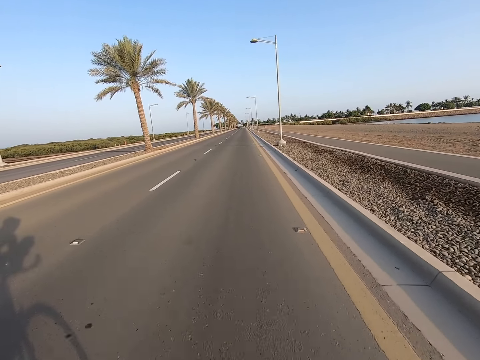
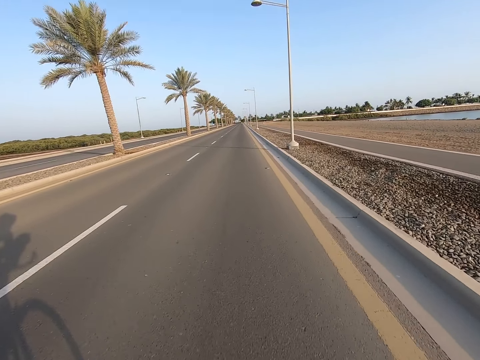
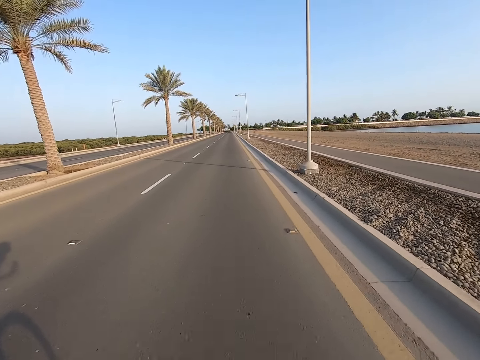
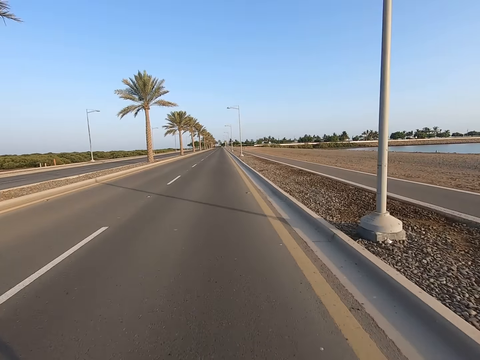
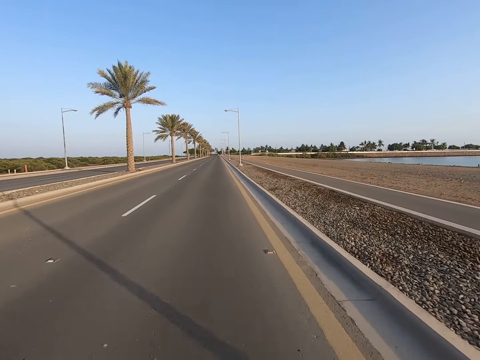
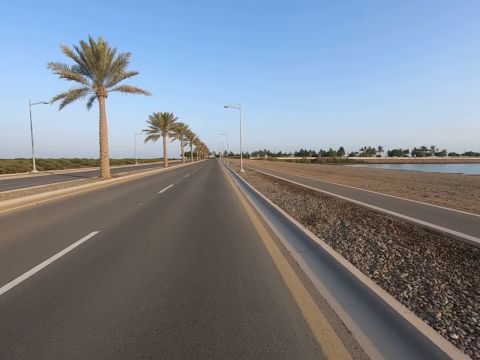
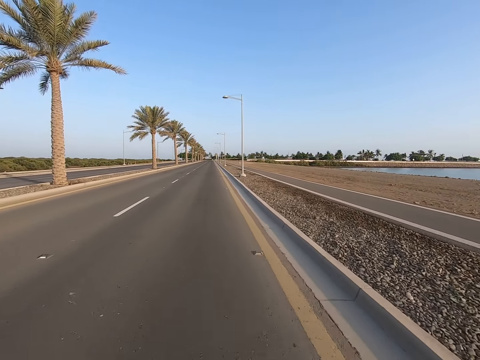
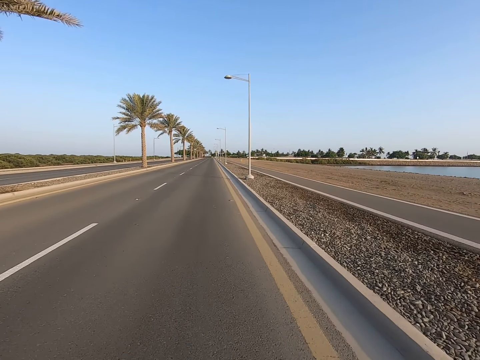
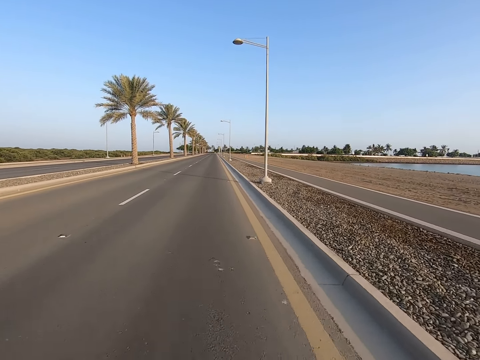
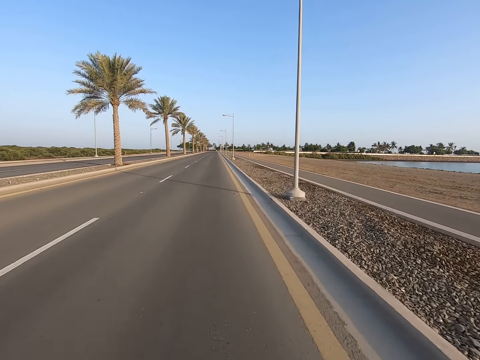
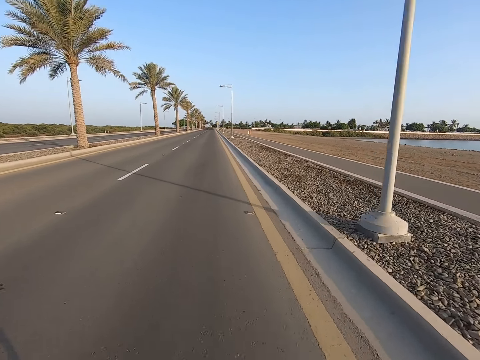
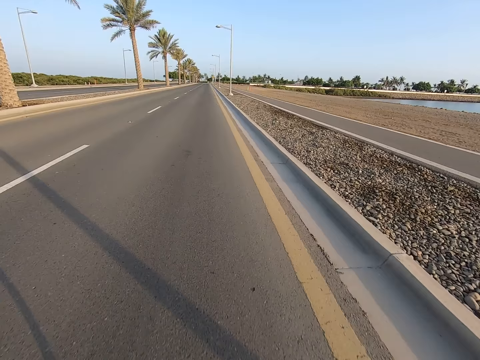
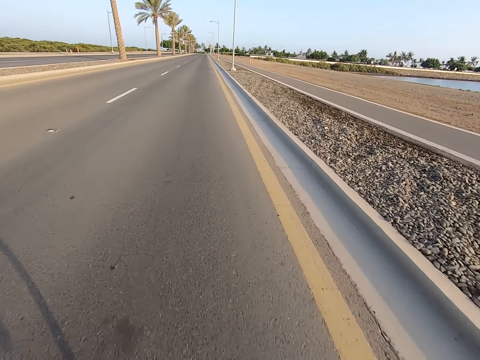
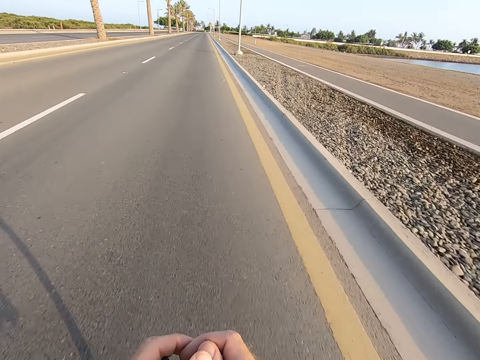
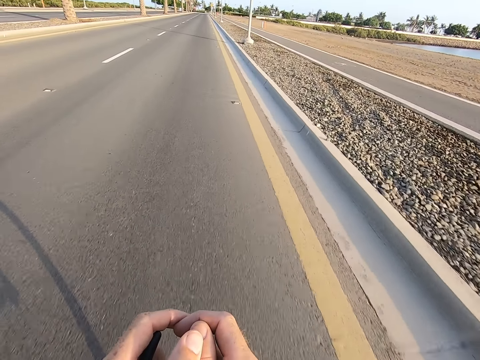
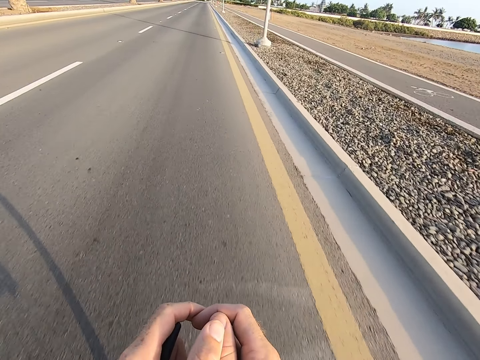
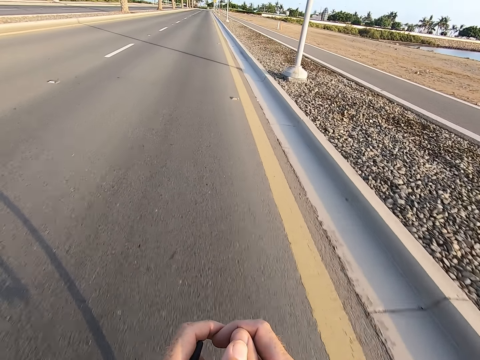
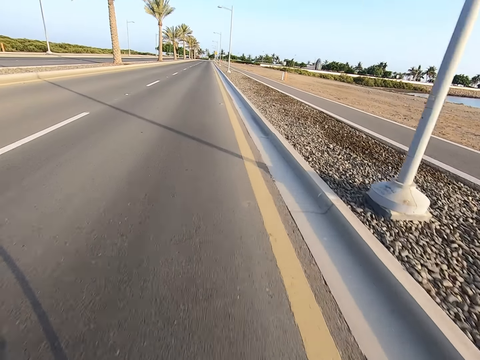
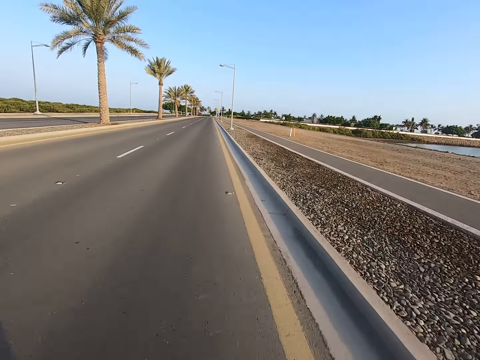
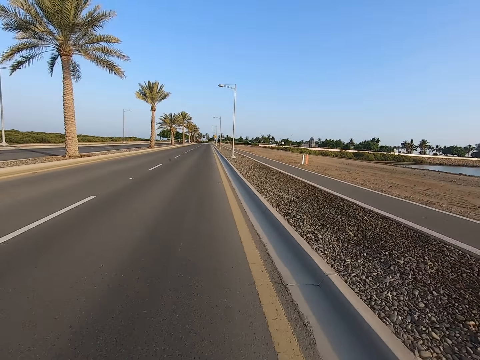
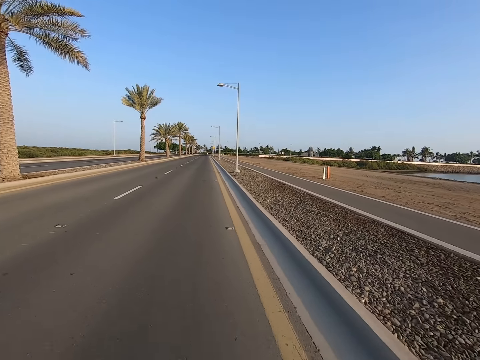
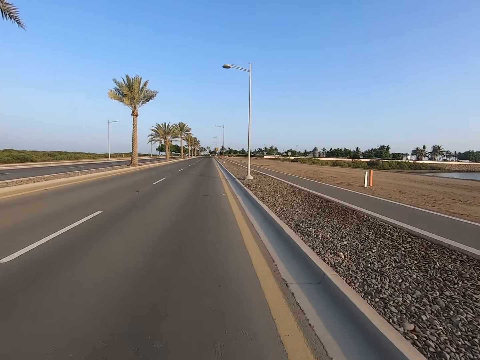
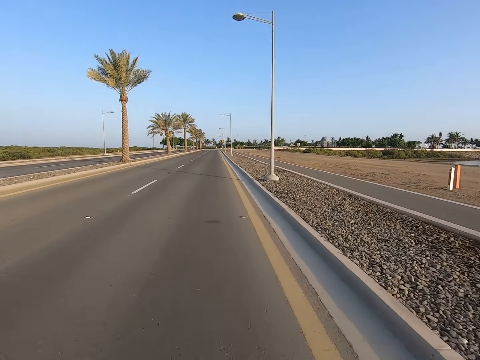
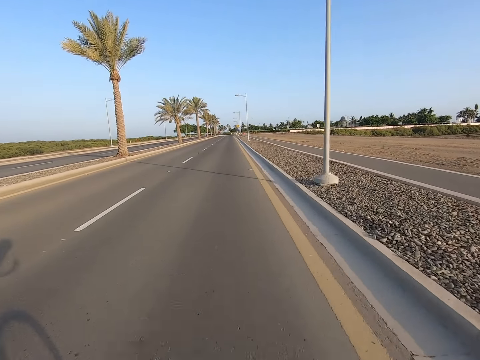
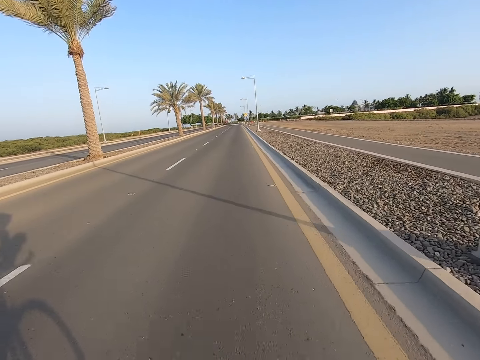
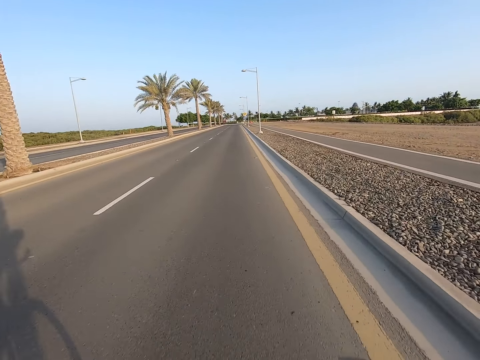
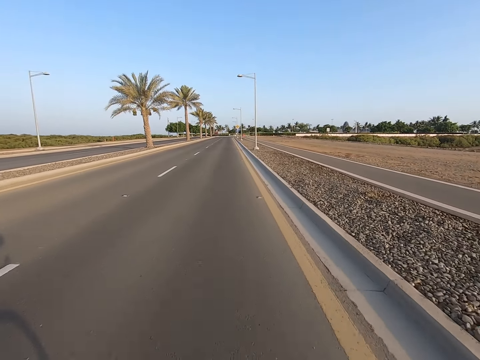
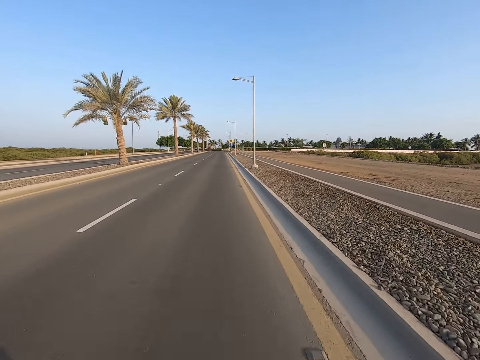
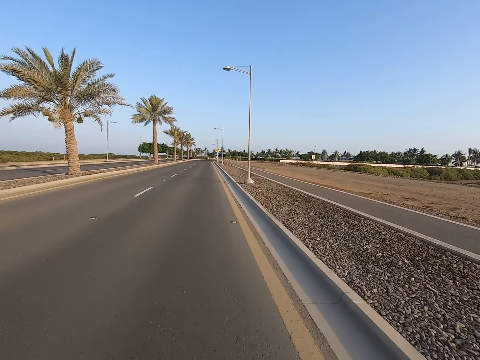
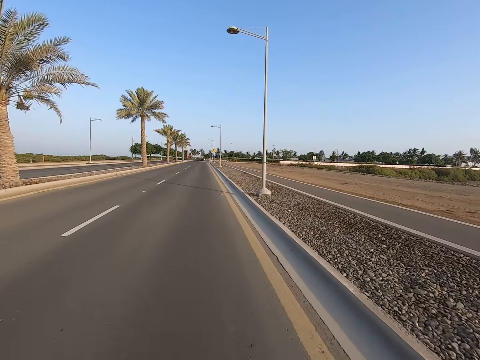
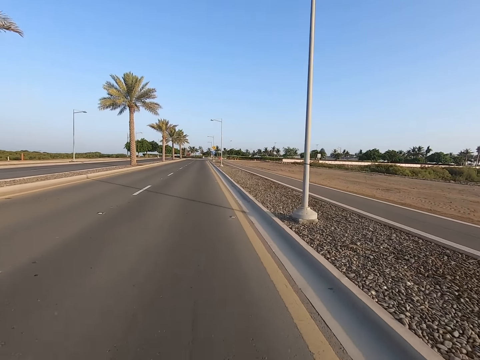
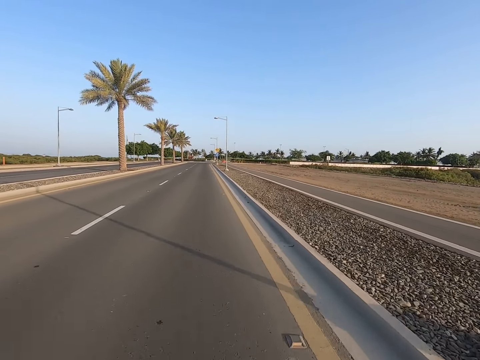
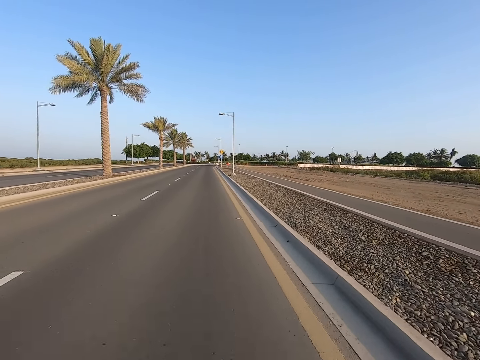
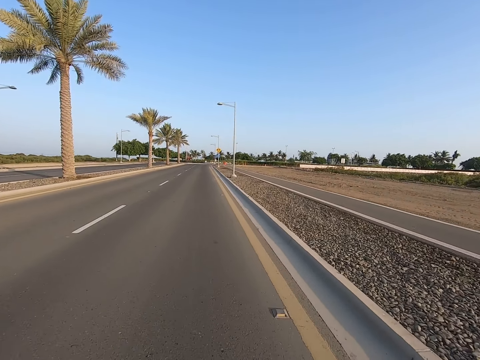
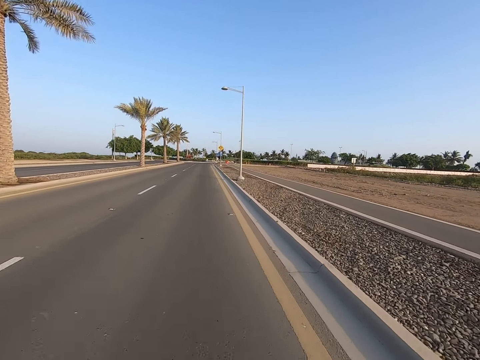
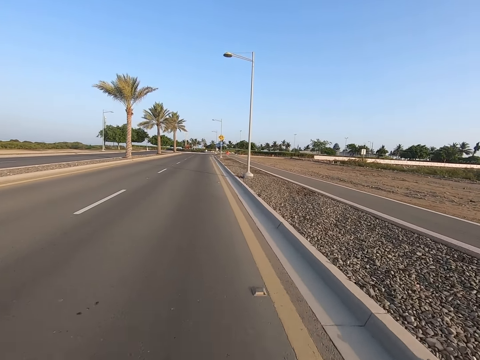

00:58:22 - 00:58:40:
The camera wearer looks at the shadow of the bicycle on the road. They look at the streetlights on the road side. They look at the hands rested on the handlebars. They look at the water dam on the roadside. They ride the bicycle on the road. They ride the bicycle on the road.

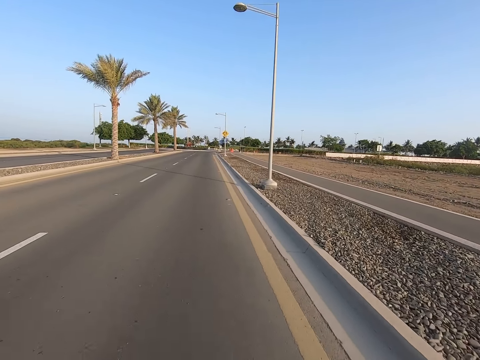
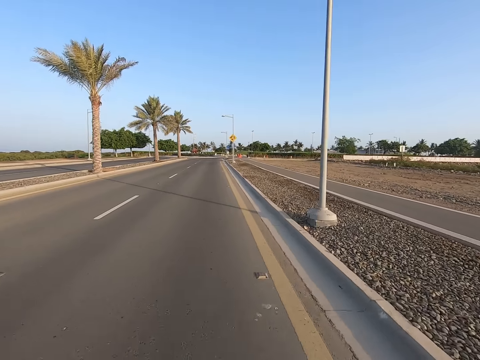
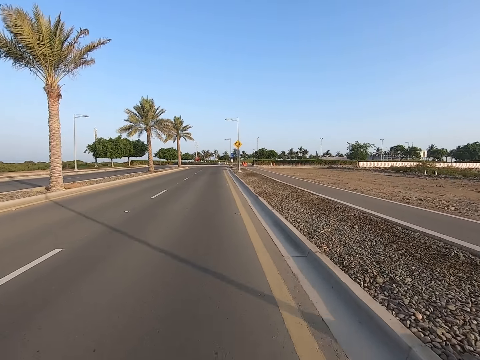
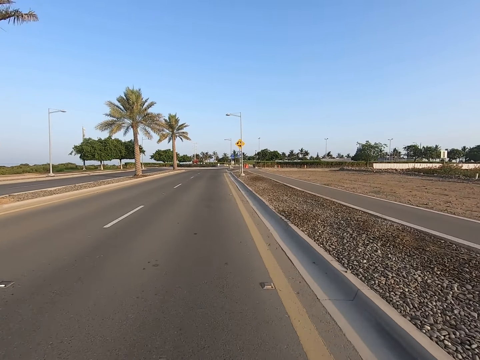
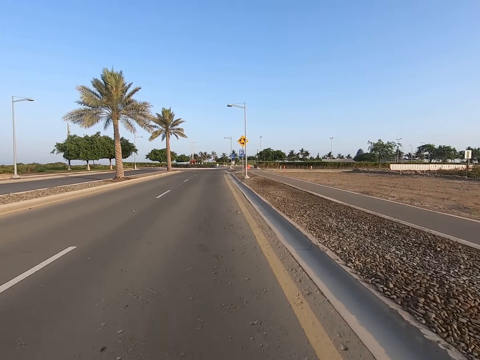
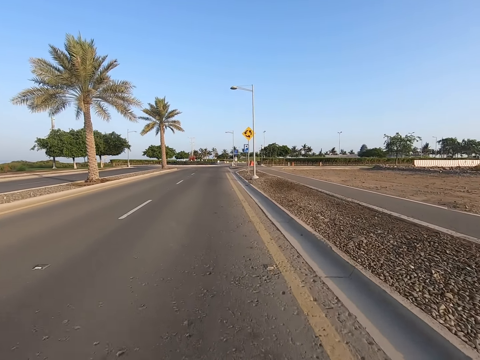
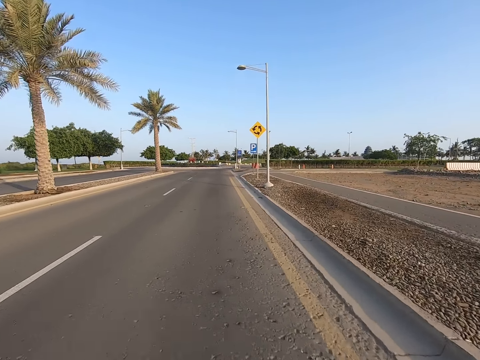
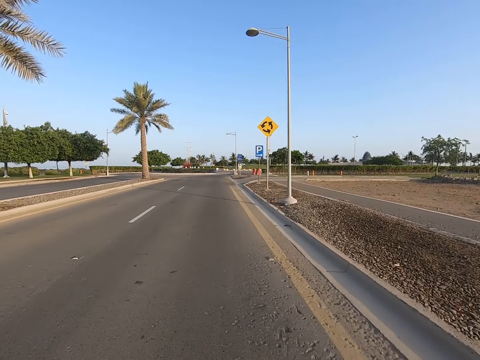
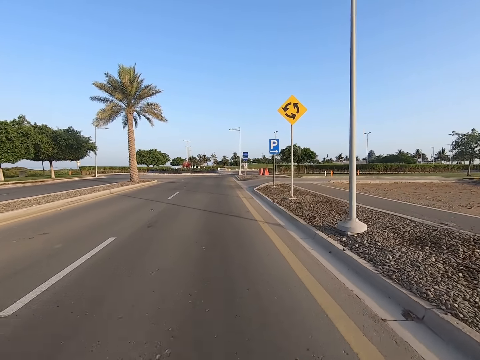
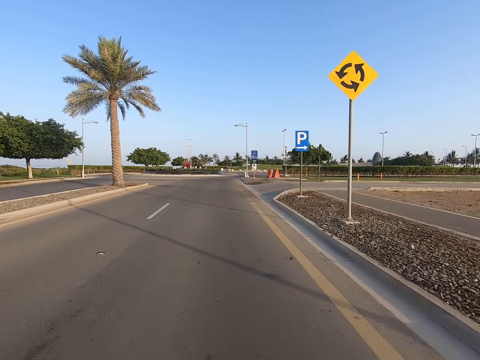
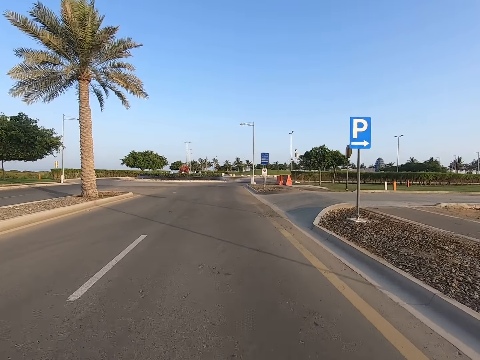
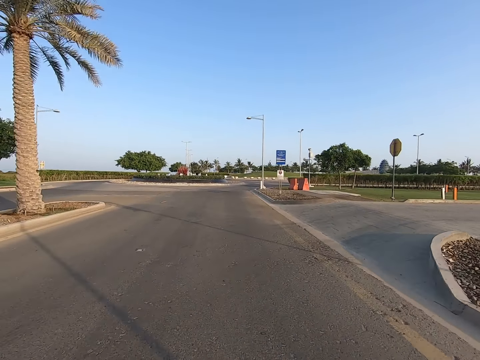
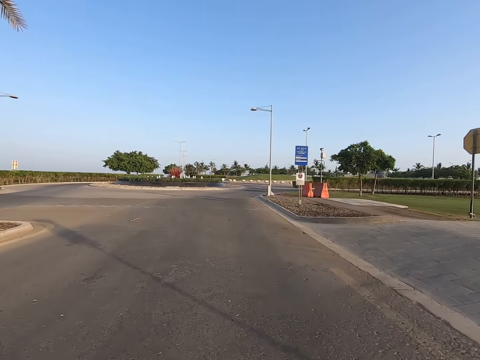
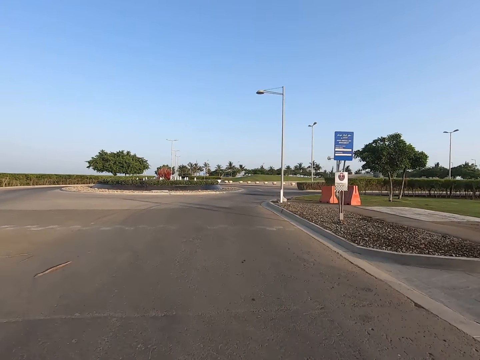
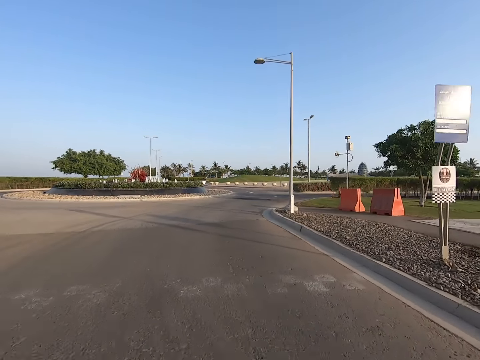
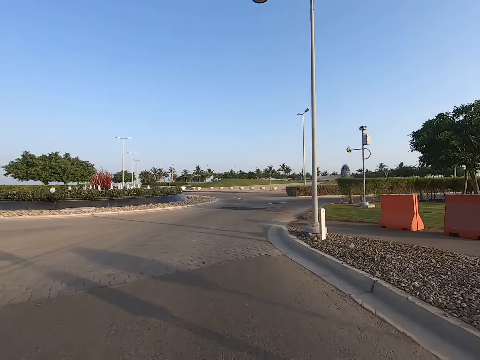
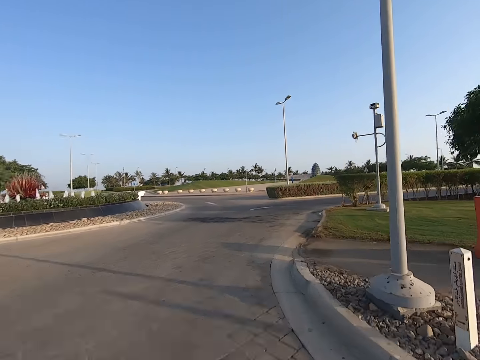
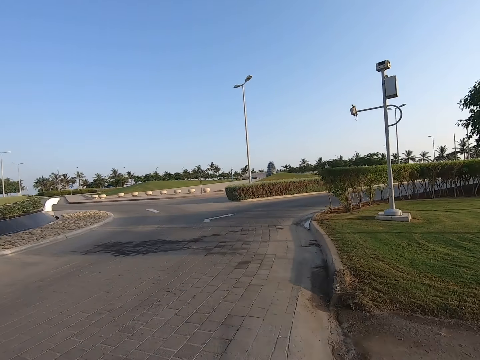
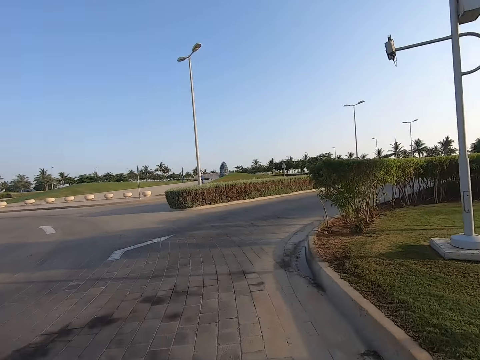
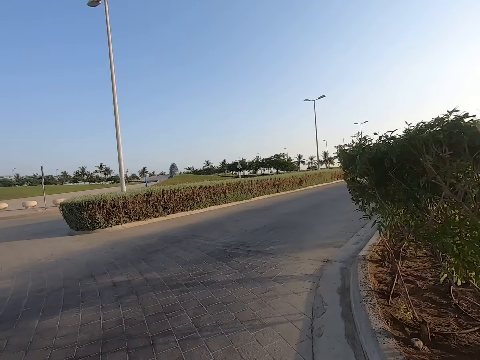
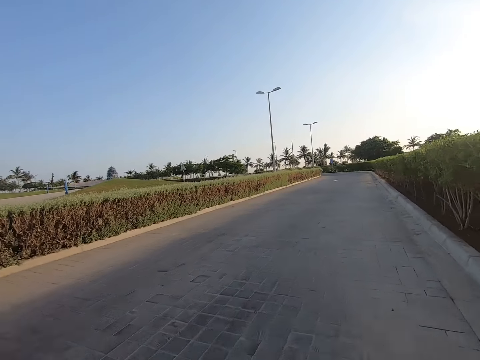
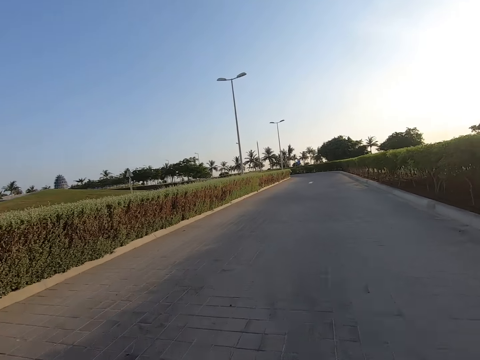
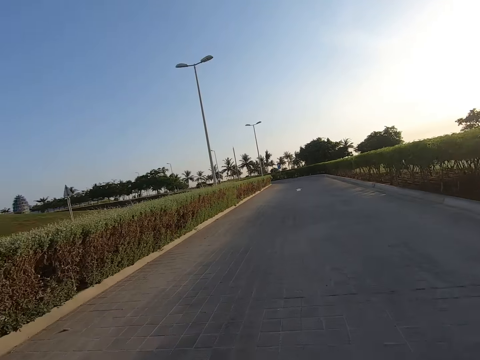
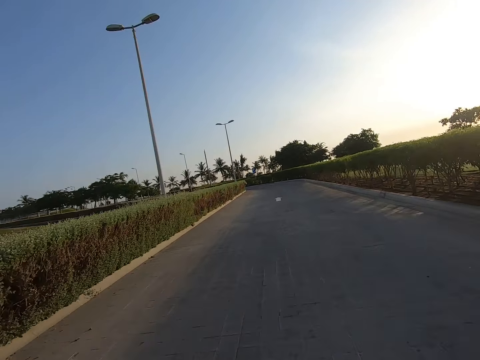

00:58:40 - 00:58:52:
The camera wearer looks at the sign posts on the road side. They turn to the right.
